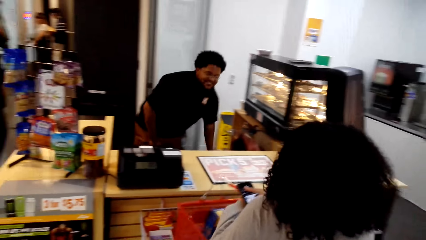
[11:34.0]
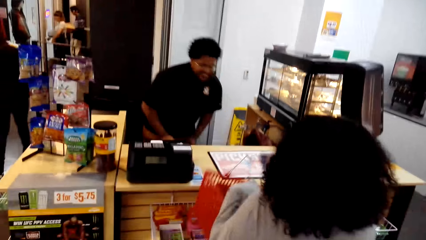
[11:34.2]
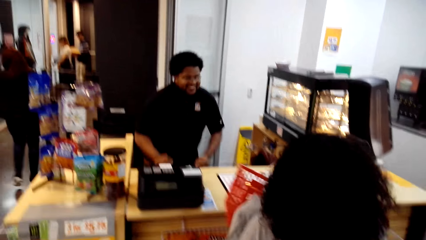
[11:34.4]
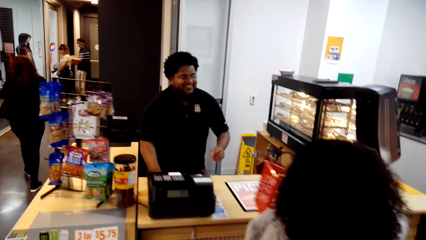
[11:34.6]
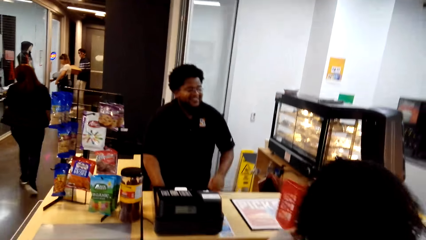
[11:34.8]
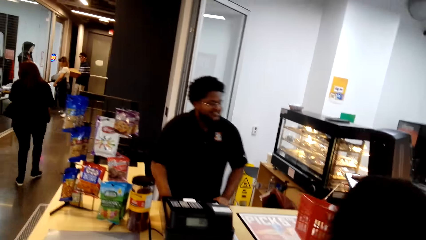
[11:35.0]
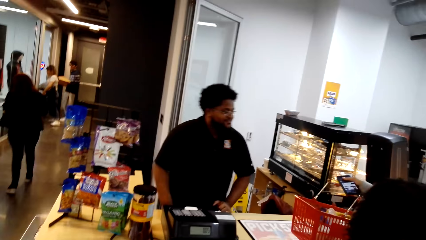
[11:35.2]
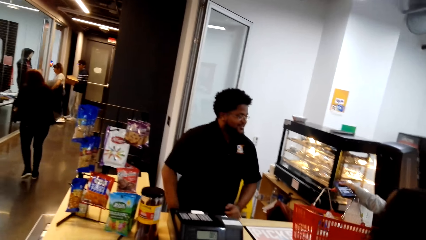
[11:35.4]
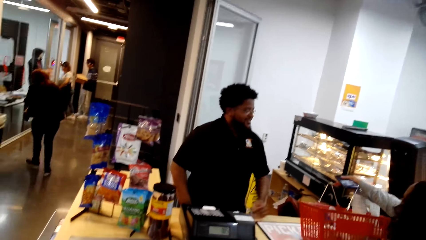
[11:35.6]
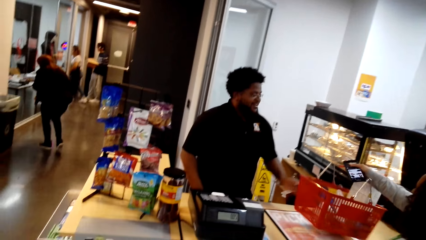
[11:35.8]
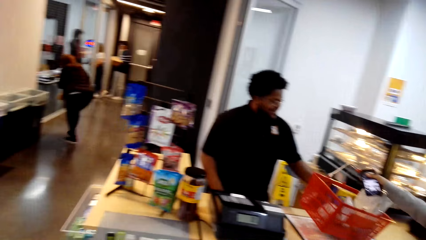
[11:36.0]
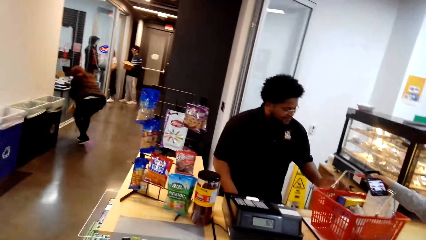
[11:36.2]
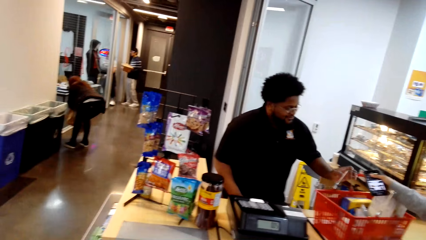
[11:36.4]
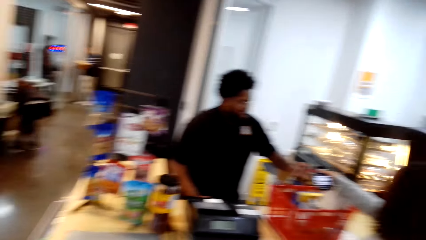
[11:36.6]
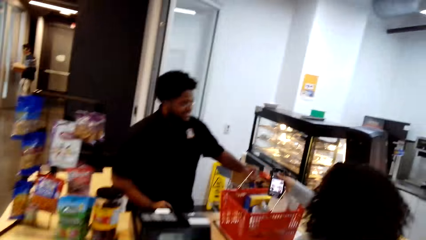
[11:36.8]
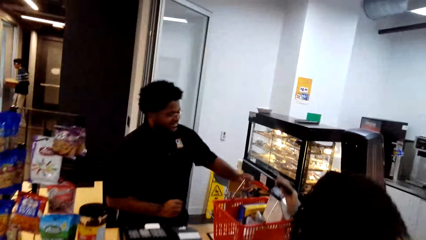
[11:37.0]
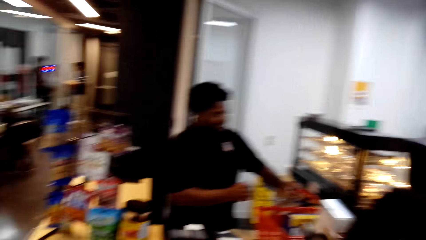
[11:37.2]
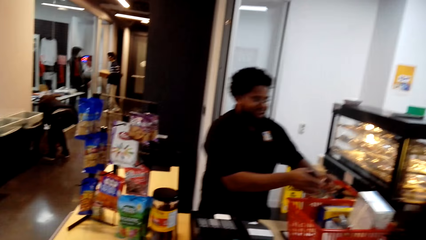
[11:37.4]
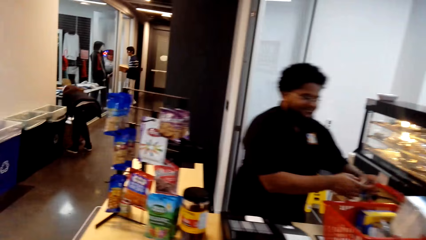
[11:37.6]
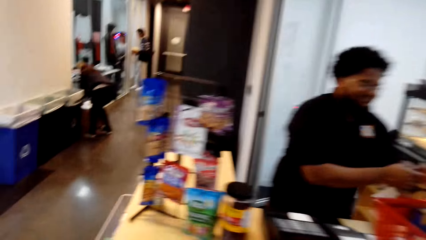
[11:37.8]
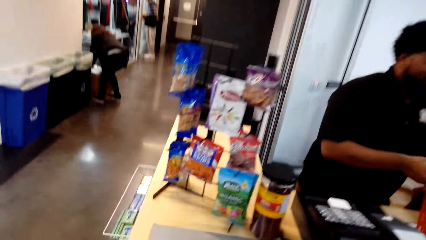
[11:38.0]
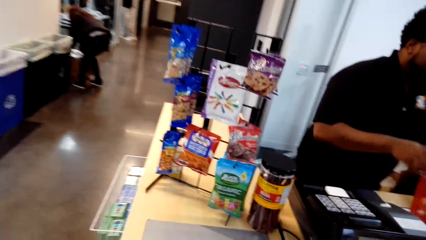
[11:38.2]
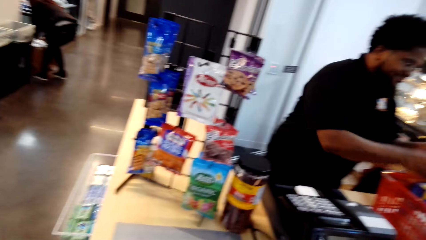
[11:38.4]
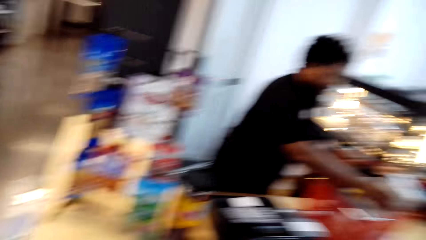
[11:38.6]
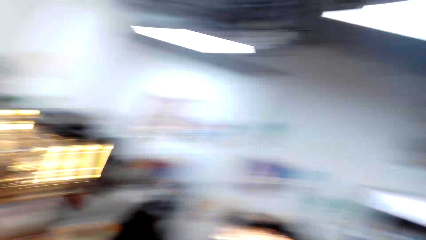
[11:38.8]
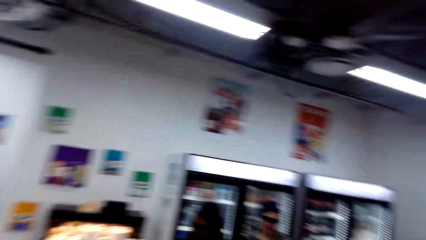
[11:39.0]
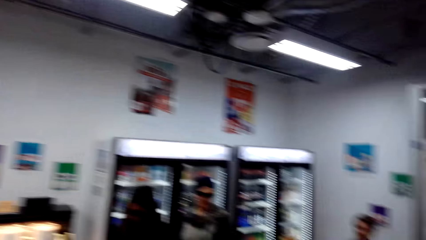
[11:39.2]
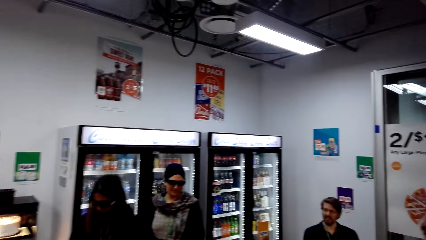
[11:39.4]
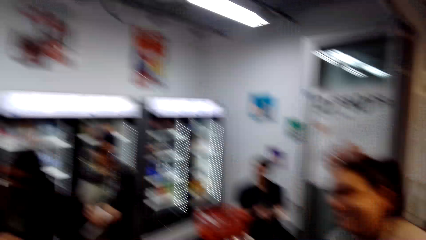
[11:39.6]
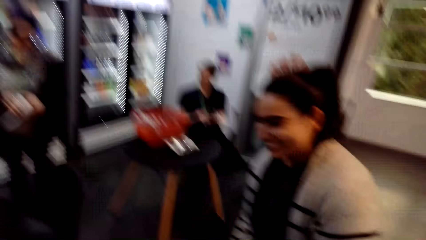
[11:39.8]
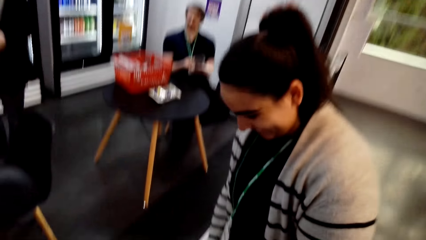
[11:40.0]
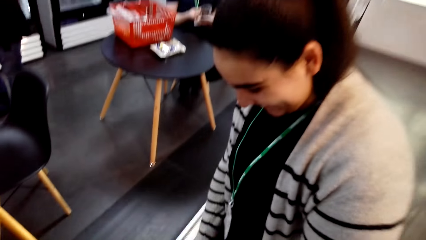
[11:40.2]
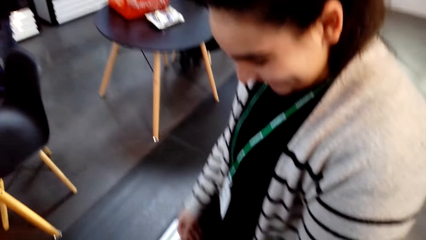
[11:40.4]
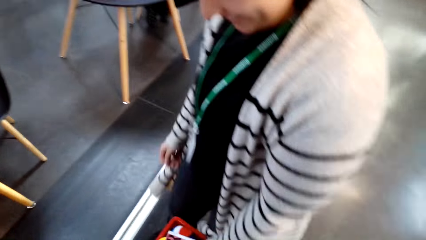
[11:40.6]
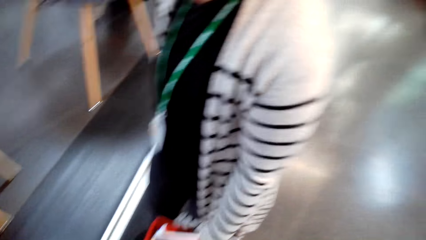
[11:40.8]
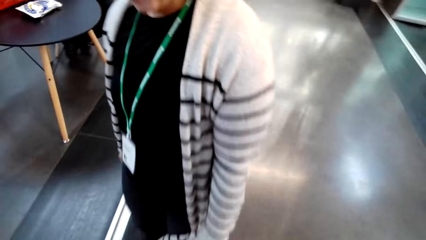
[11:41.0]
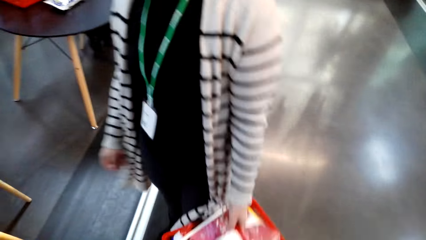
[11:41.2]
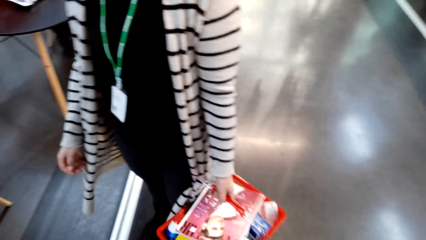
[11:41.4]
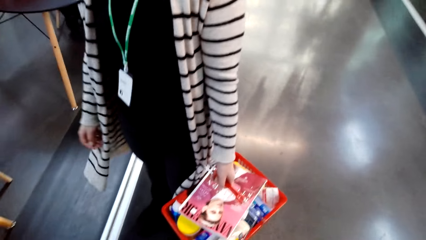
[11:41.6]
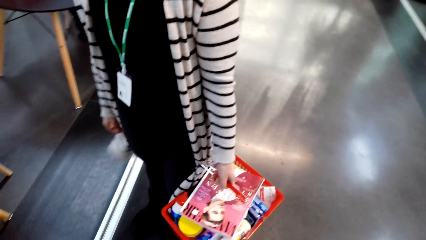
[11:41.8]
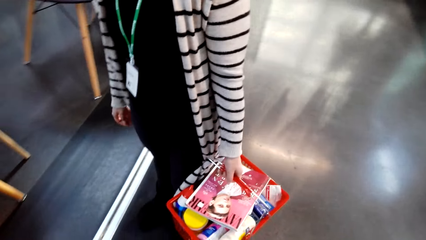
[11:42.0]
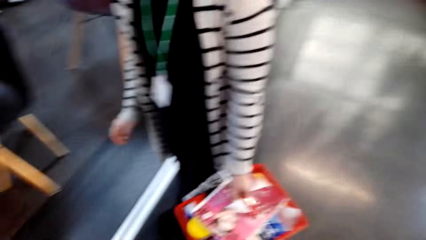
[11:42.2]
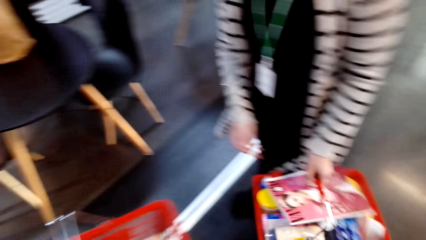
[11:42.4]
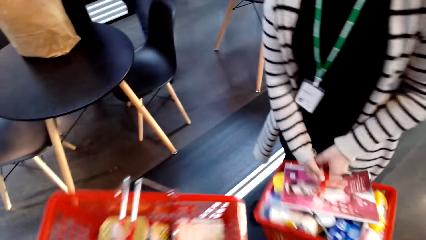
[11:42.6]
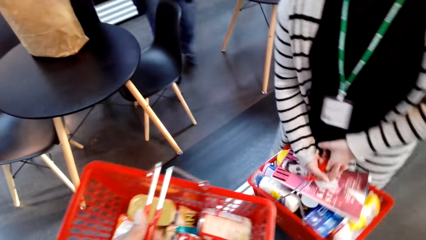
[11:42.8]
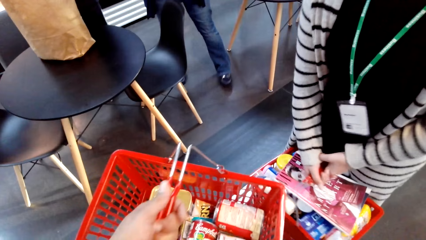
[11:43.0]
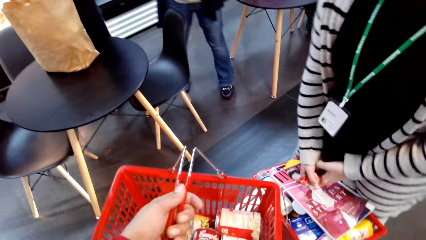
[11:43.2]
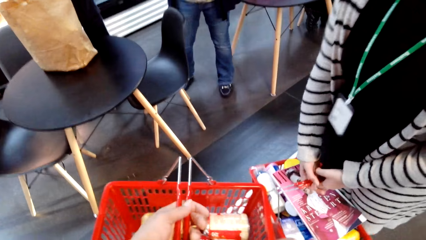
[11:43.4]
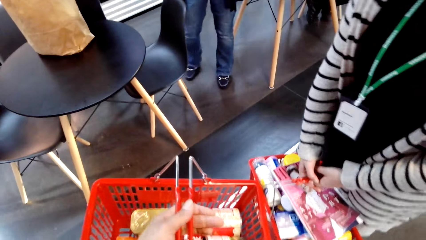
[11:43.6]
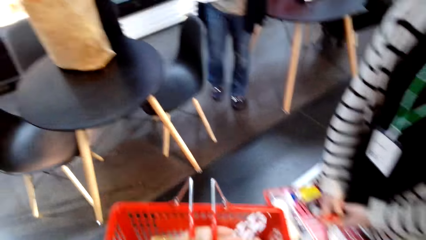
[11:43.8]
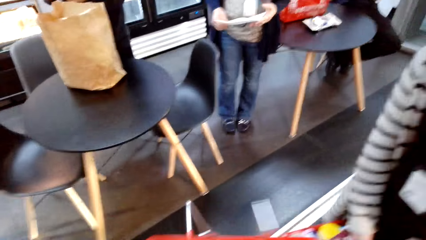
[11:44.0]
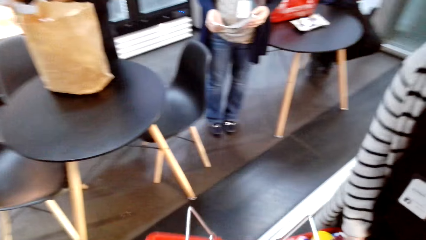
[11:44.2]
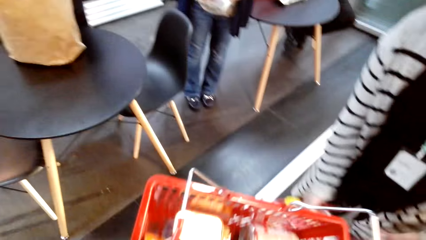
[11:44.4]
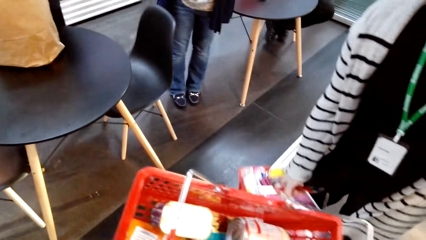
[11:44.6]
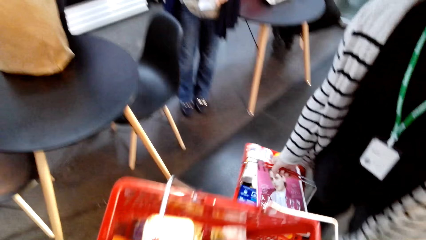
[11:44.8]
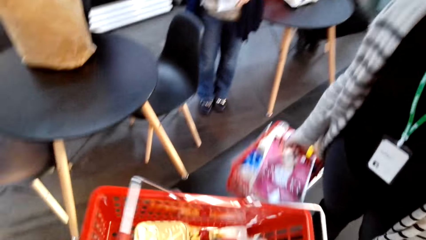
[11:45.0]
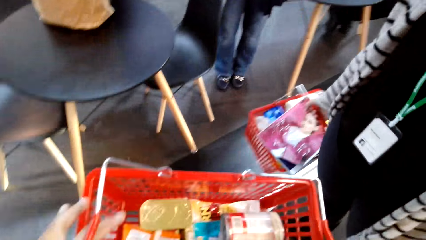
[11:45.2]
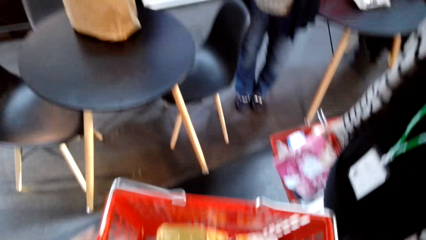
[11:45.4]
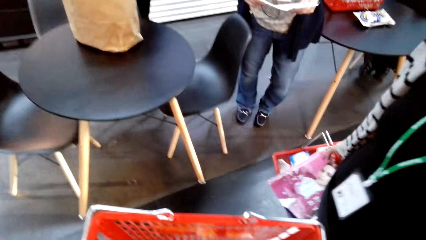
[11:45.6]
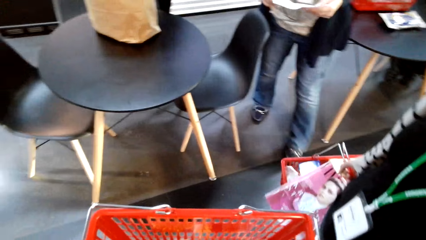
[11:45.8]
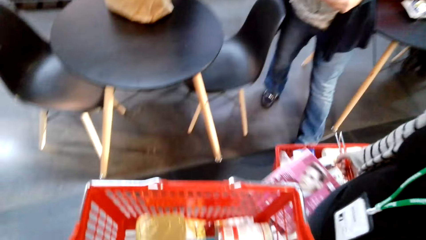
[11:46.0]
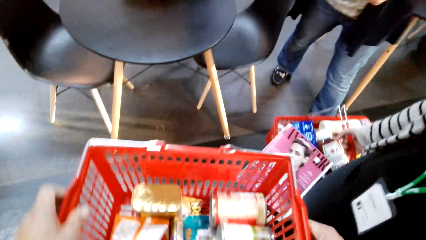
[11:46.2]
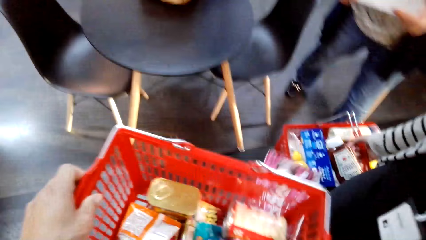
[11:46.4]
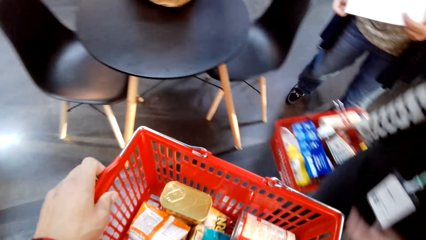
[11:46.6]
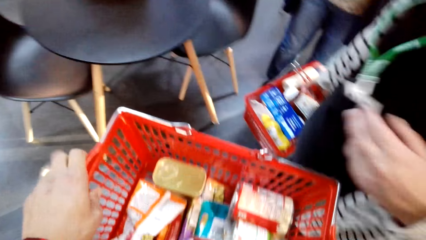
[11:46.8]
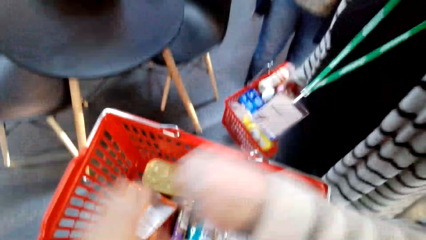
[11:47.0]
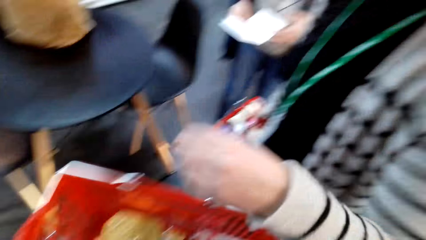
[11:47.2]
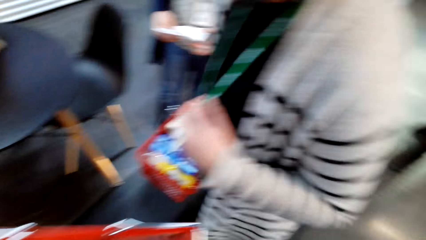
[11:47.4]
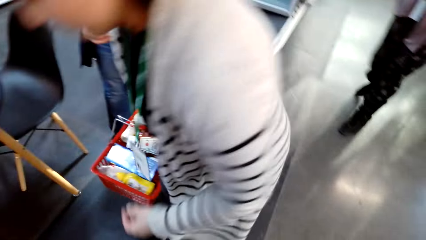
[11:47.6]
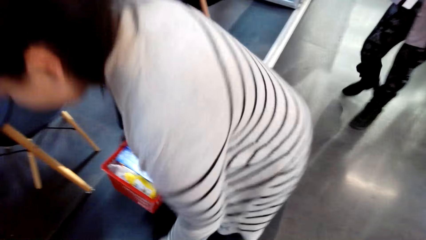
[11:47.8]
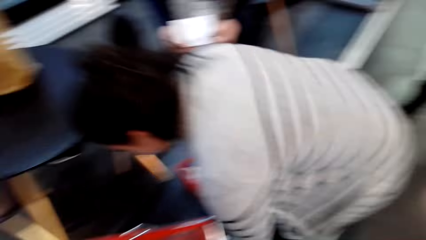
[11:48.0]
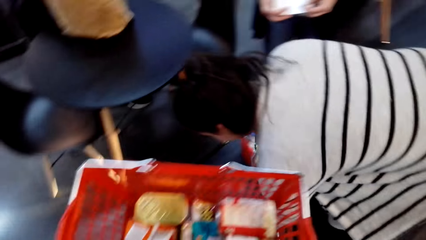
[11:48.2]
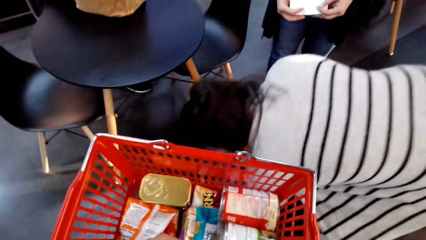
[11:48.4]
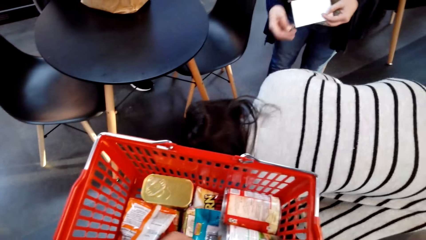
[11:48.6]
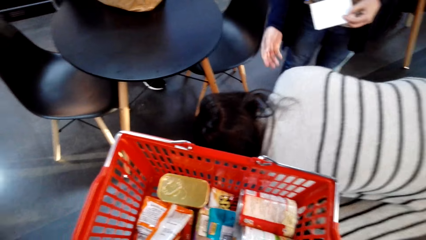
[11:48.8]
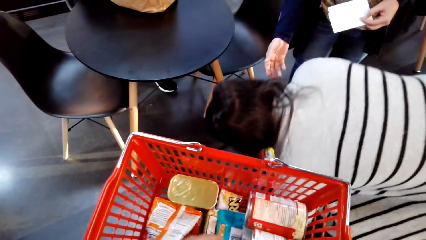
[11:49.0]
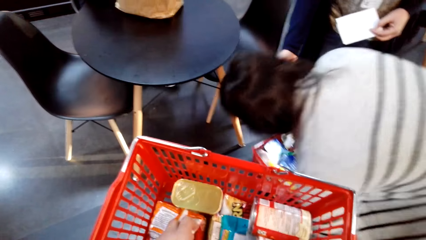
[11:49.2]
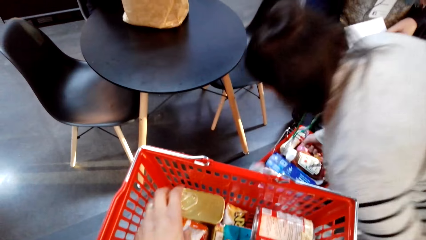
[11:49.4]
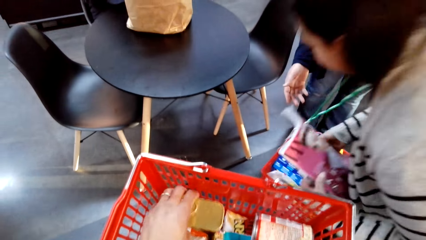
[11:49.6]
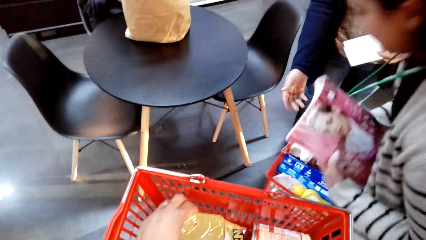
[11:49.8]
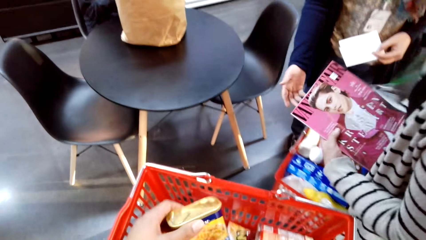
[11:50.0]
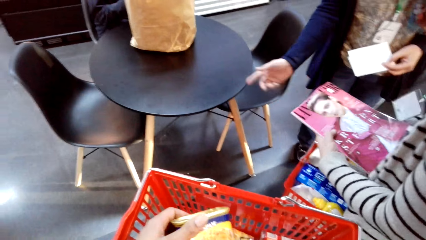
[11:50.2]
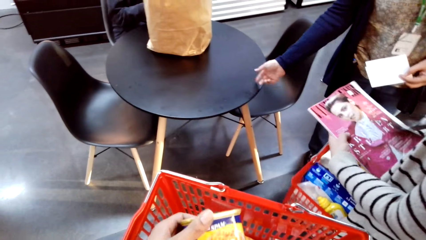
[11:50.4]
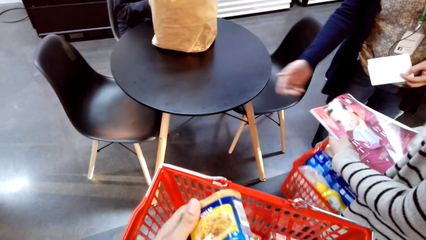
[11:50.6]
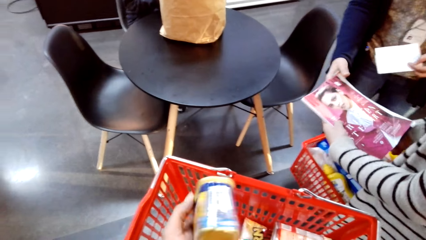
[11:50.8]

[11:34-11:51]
The camera wearer turns towards a woman. They talk to the woman. The woman bends towards the floor. The woman stands up.
